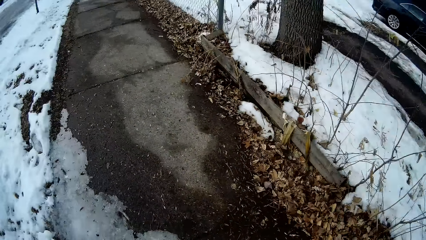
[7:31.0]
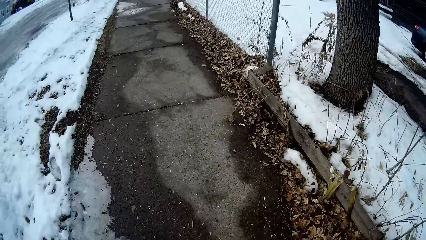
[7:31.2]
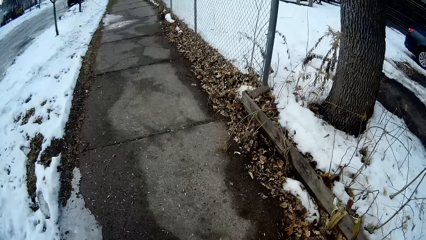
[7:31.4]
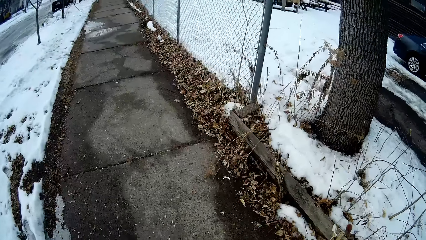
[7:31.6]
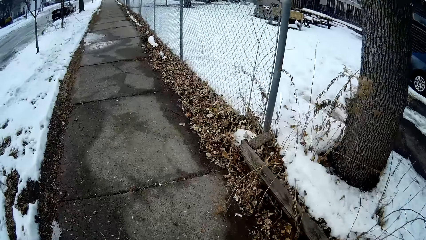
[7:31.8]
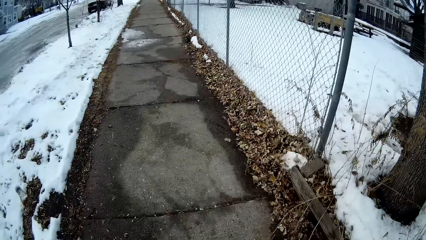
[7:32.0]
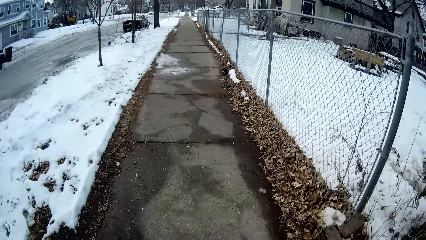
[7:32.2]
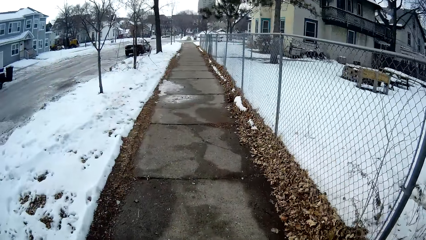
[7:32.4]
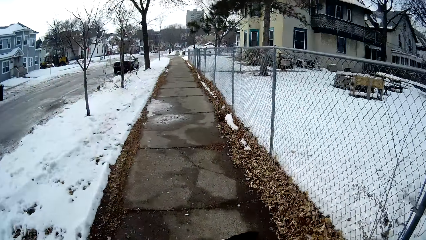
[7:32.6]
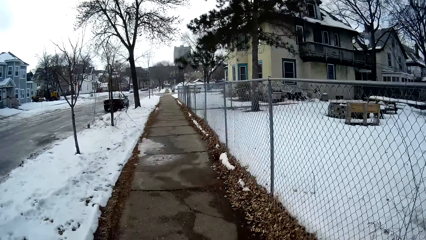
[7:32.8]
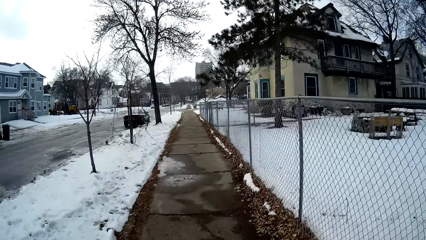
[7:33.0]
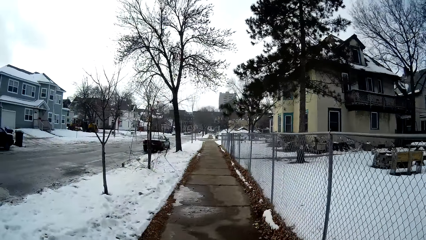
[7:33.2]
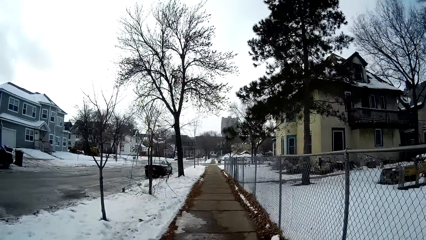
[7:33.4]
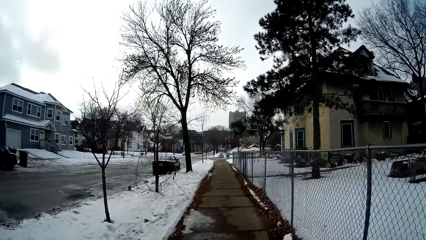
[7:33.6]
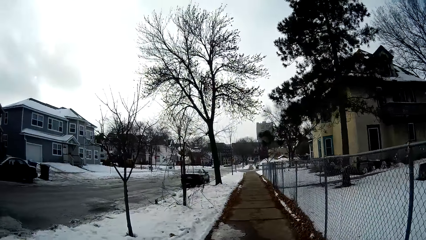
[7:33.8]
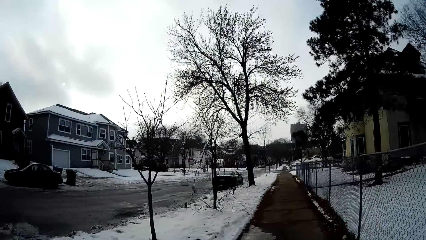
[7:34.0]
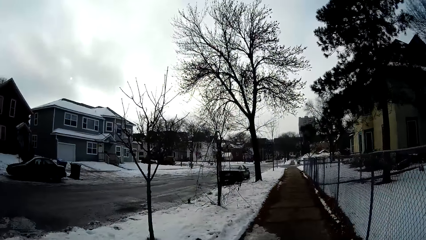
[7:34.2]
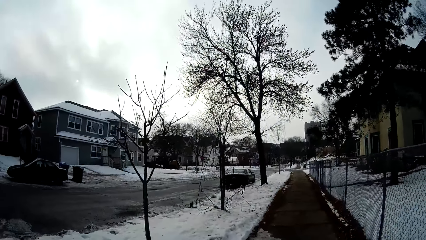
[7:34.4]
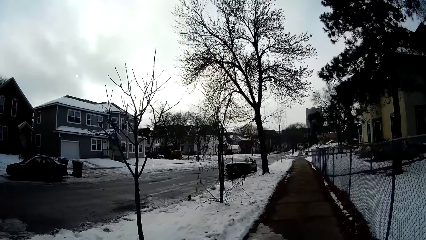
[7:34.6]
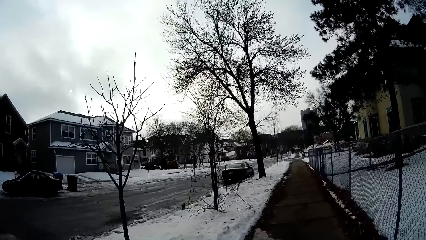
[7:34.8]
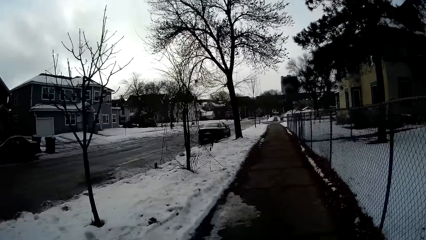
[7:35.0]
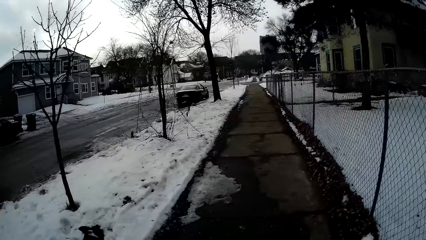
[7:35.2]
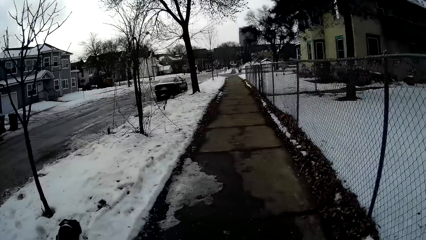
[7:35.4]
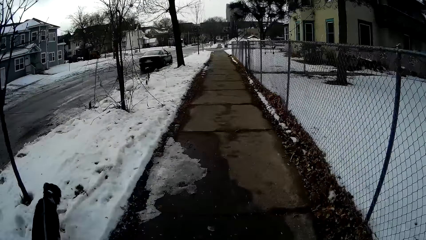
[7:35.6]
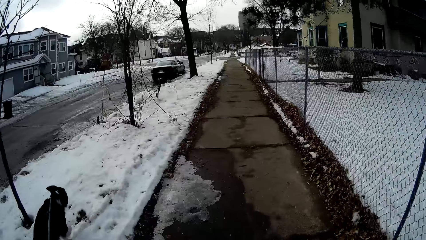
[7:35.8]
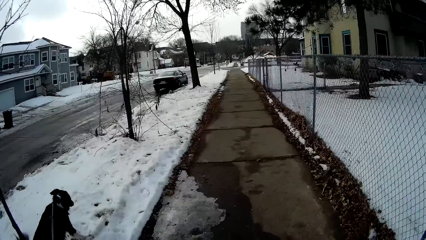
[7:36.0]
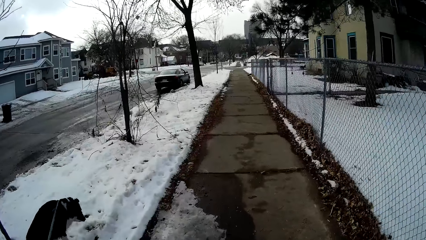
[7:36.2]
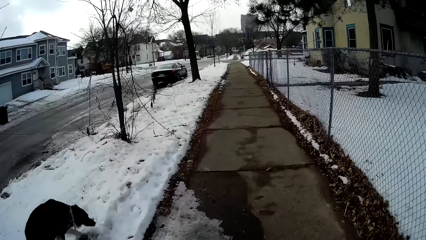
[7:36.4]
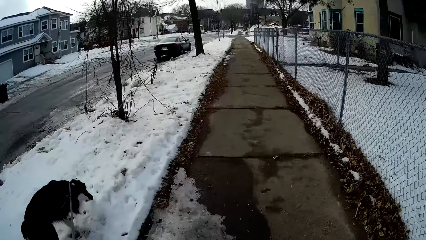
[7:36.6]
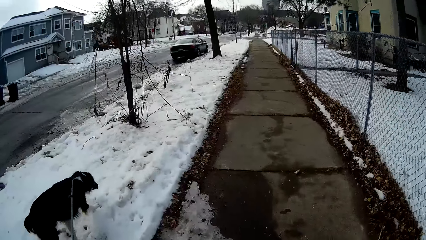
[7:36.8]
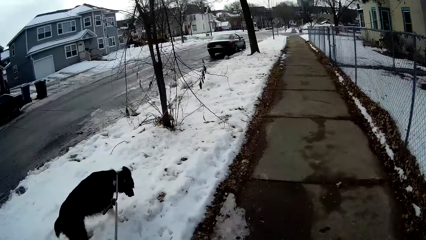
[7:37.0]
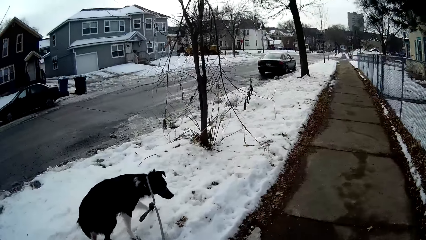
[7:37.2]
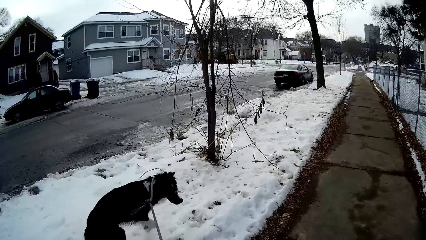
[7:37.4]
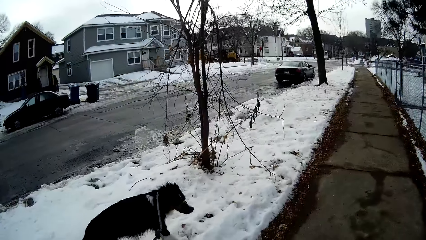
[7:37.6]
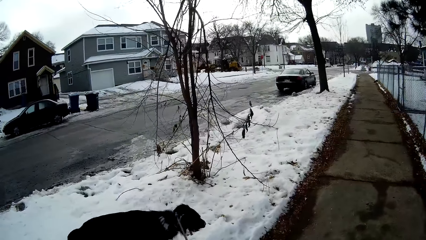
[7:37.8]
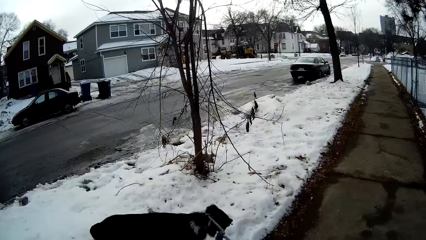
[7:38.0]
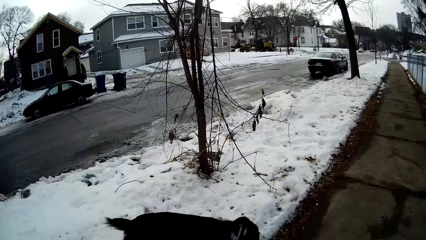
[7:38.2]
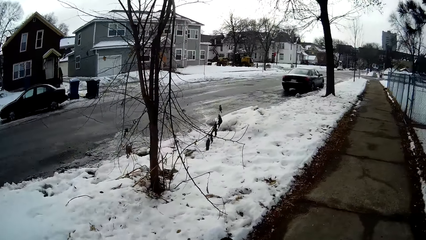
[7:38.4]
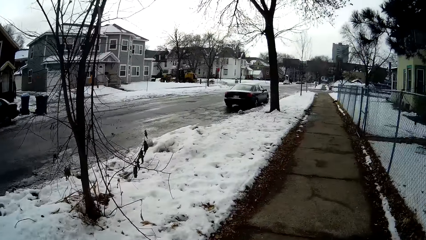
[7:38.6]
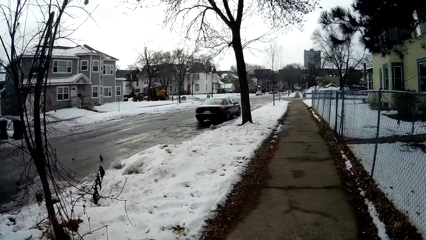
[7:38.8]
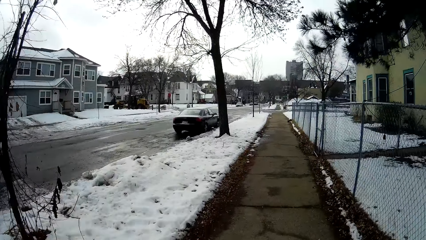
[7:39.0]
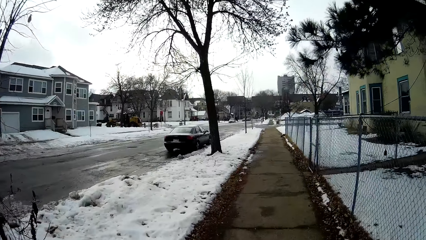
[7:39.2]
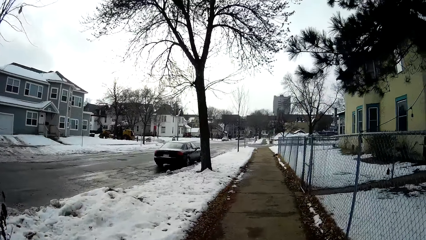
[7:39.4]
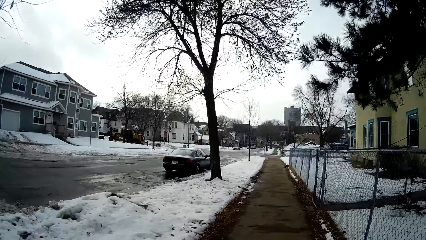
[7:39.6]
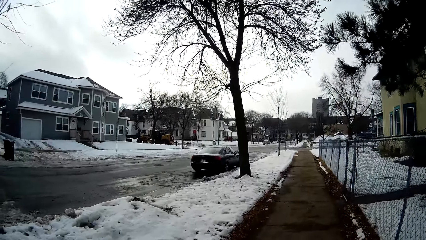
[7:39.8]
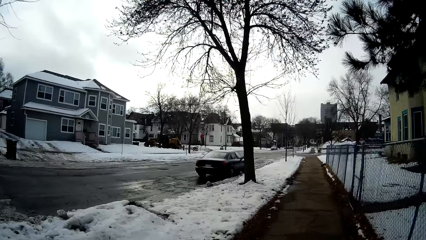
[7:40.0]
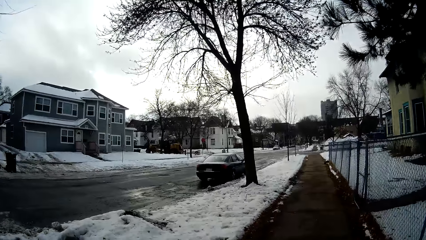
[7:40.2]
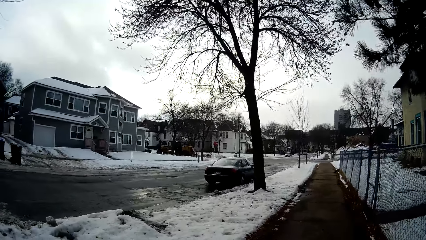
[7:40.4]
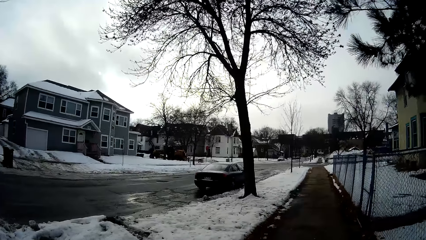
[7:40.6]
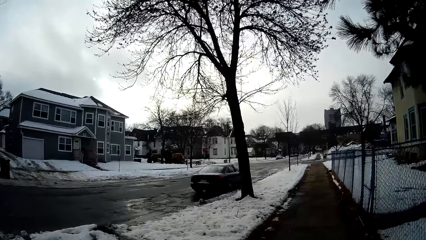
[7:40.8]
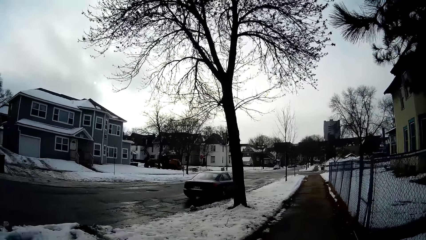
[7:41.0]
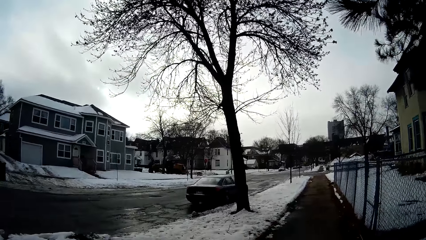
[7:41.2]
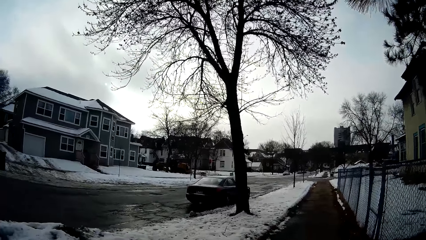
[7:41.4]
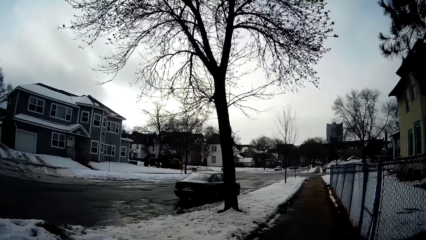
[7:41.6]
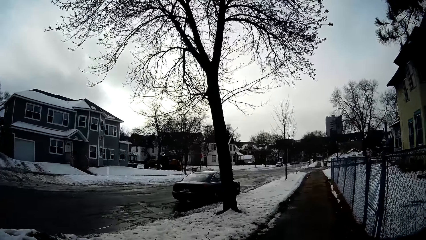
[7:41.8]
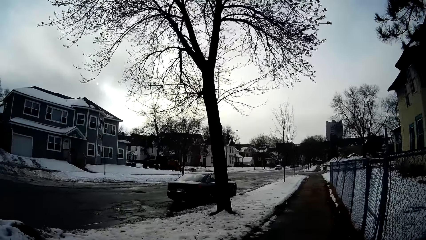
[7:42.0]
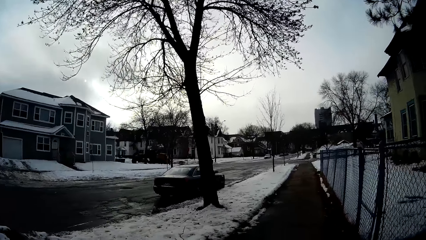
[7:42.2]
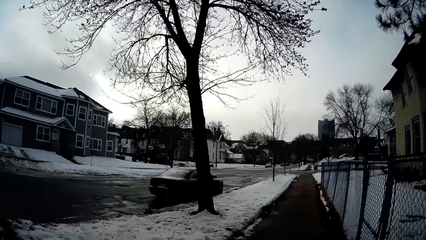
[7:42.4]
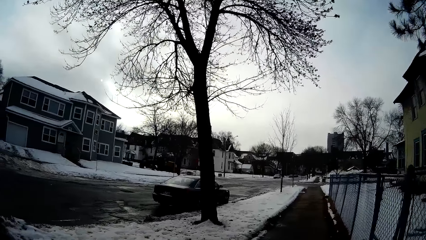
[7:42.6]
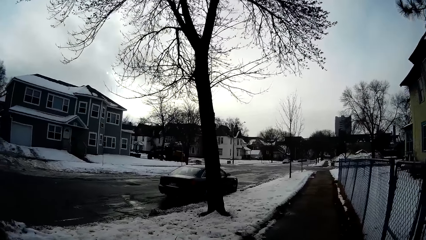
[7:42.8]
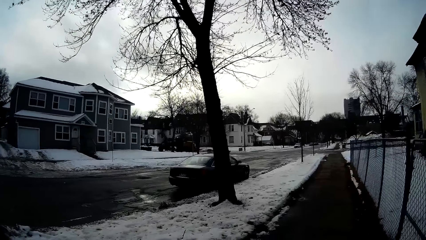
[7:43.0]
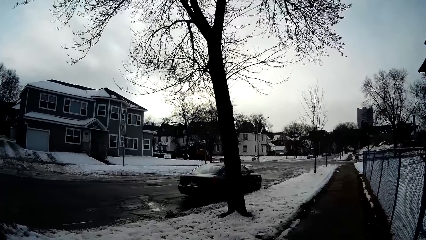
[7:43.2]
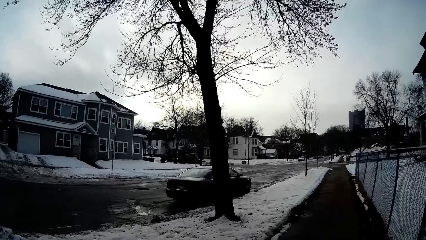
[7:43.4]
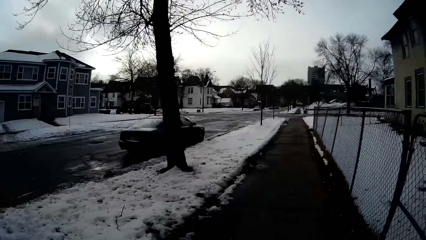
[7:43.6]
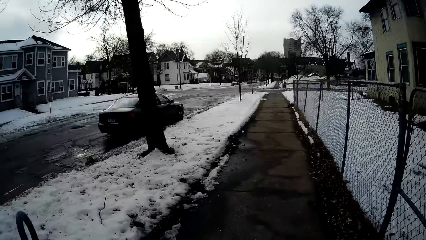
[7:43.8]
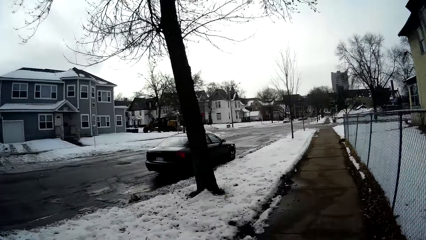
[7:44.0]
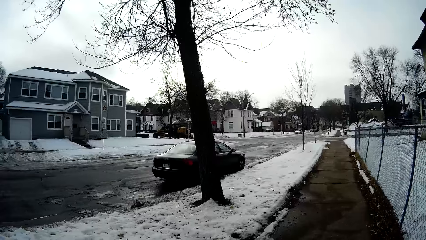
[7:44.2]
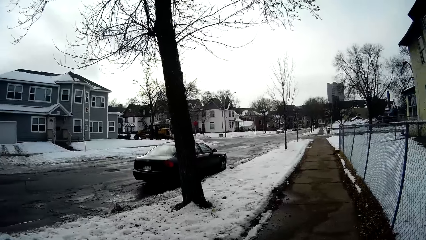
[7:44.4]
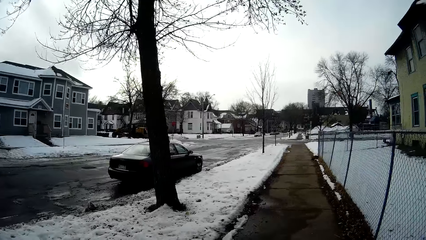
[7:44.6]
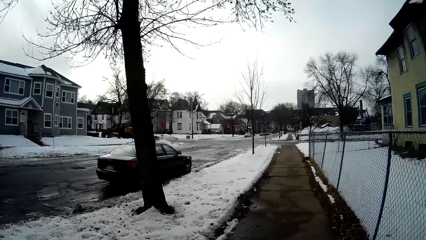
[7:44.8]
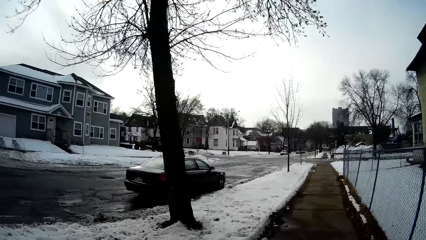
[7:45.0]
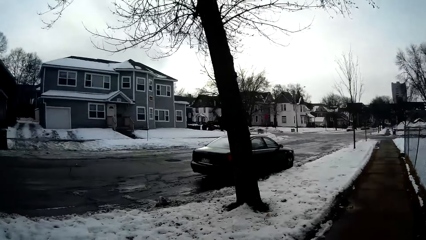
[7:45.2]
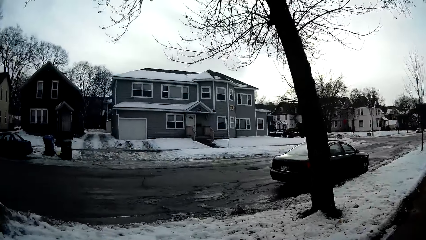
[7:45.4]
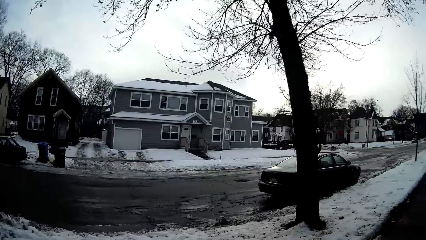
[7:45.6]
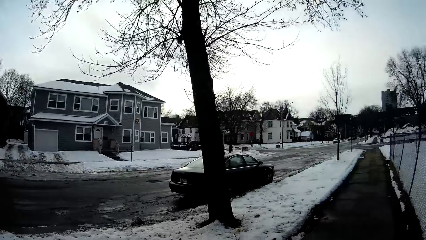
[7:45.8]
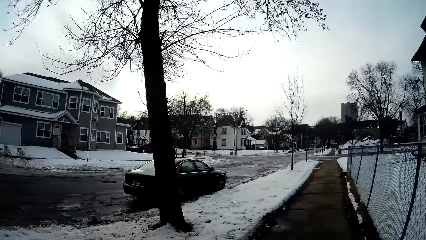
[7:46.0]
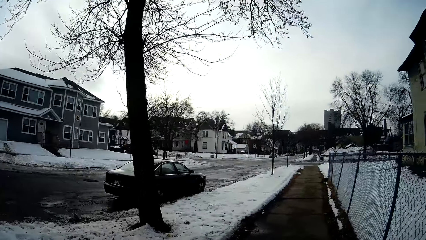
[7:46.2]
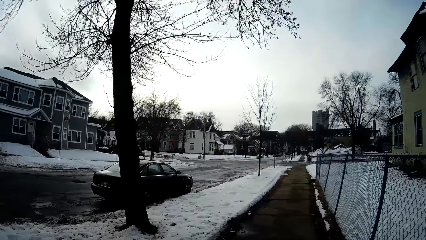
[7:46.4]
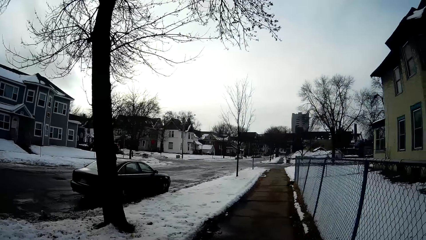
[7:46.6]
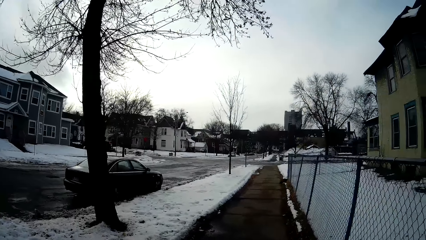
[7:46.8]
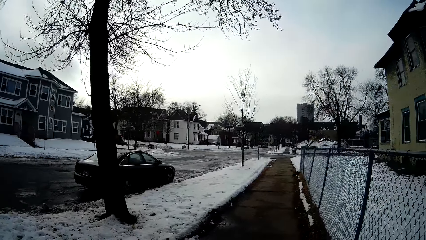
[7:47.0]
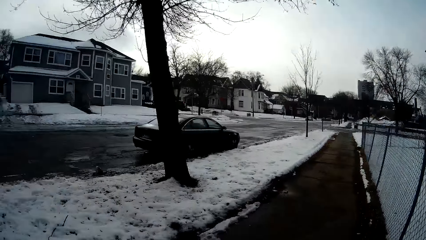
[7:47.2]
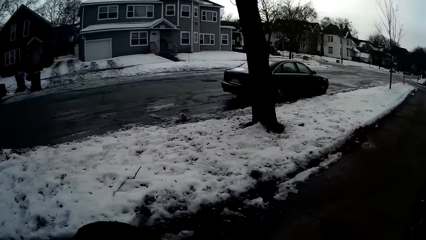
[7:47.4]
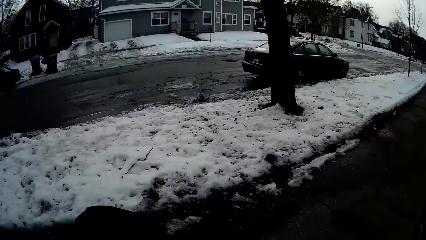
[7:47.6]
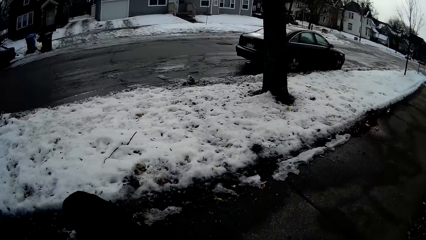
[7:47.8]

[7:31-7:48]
The camera wearer waves the rope.
